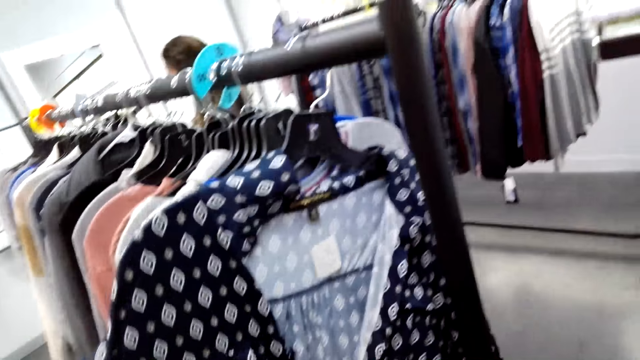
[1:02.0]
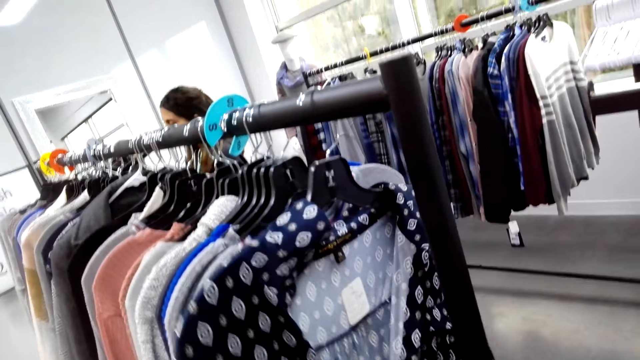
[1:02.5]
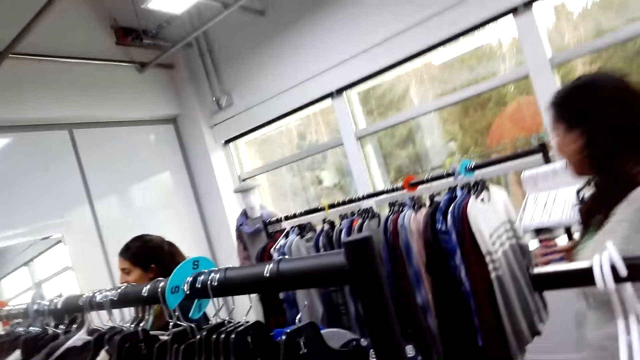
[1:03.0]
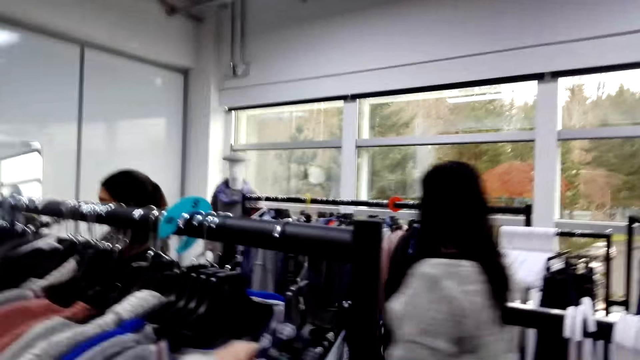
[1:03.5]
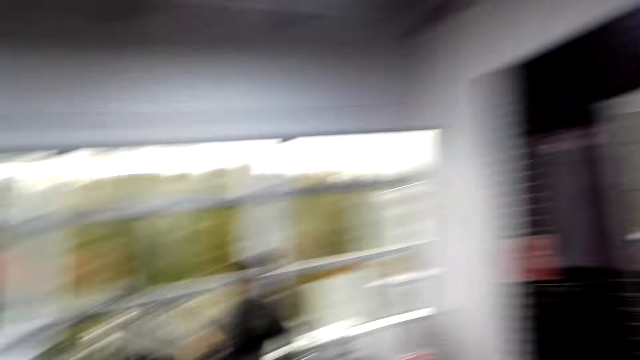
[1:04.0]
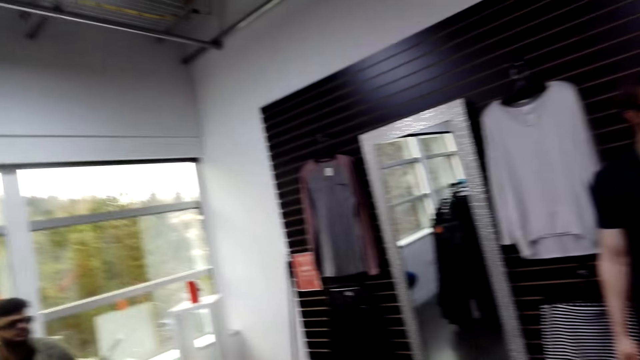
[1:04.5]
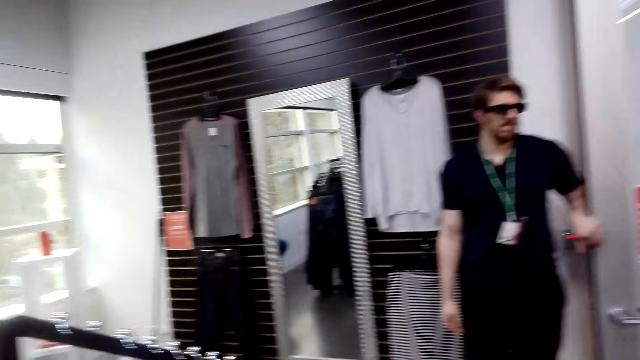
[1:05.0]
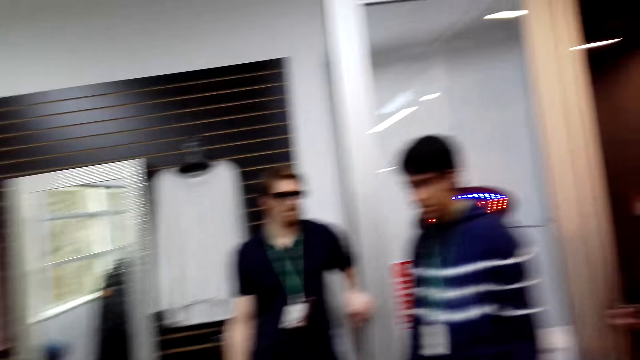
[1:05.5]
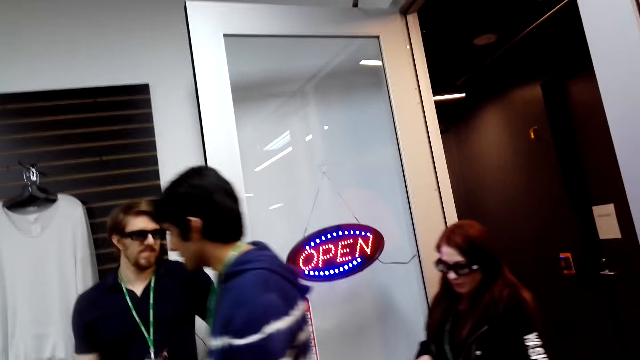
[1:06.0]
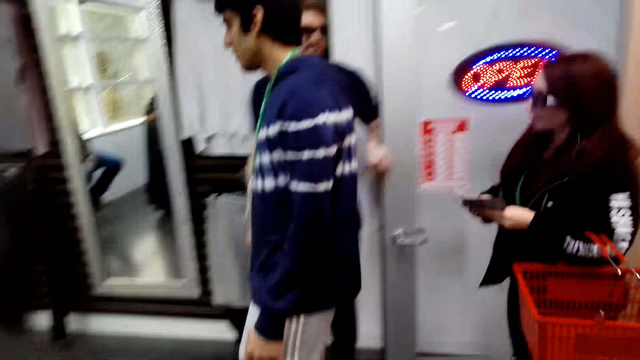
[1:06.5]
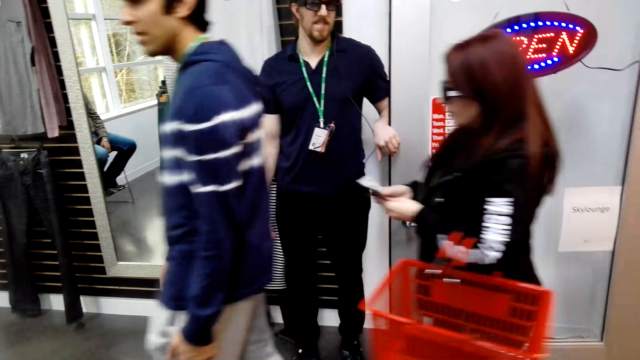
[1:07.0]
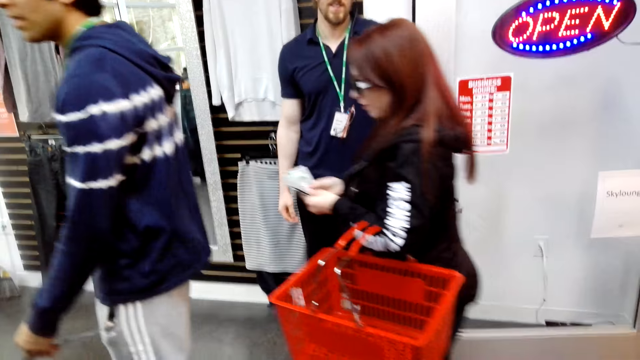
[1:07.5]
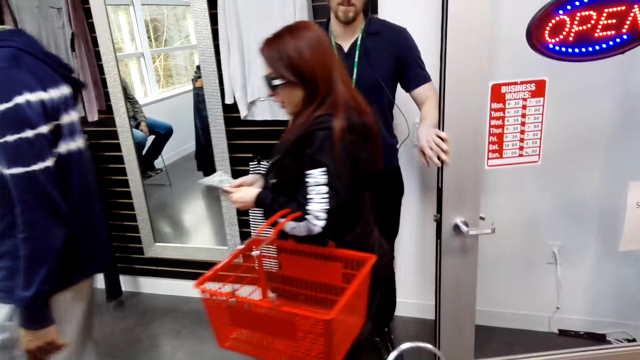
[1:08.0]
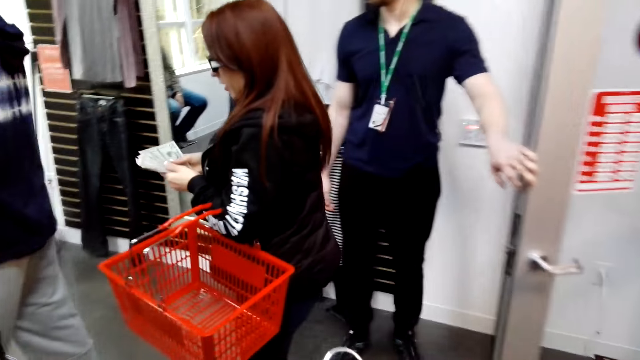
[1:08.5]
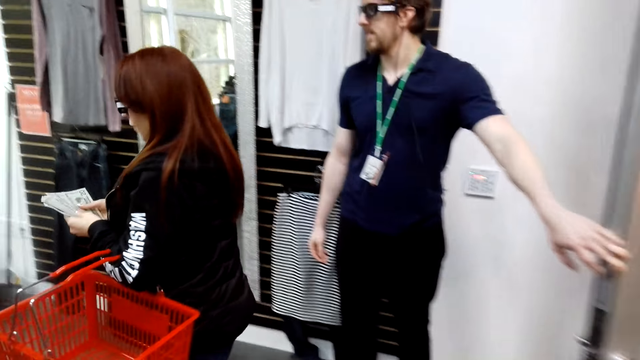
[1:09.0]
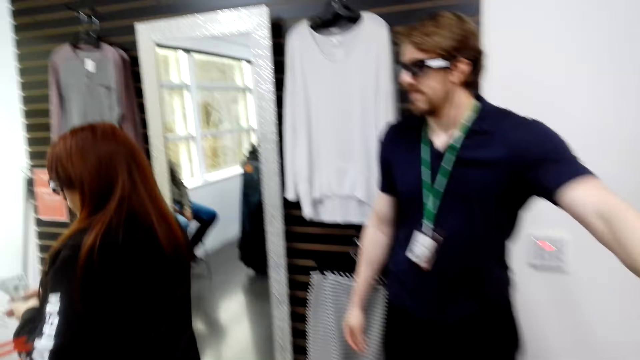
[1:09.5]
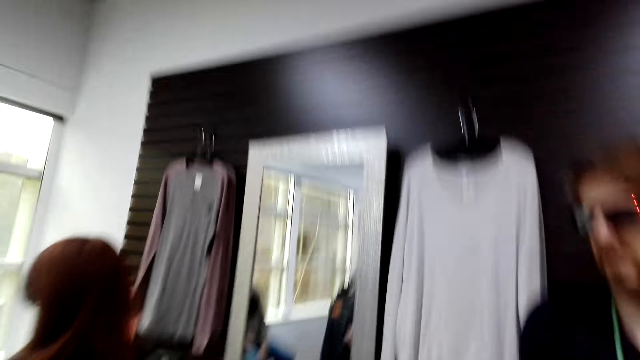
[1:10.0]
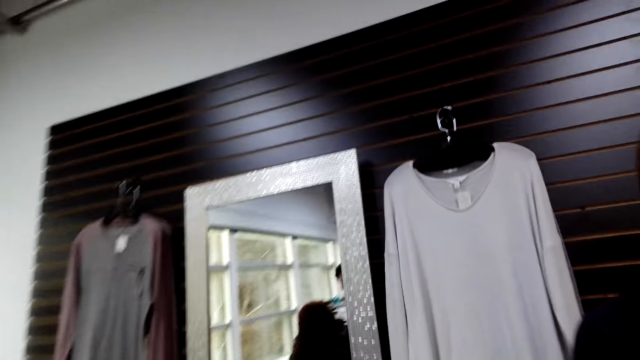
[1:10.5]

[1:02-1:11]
The camera wearer removes the blouse on the rack. They look around. A person and another person enter the shop. A third person holds the door.

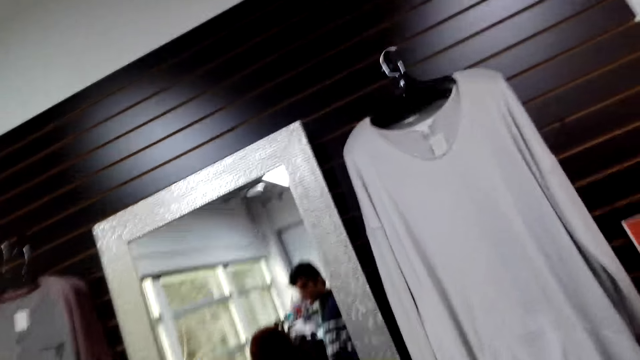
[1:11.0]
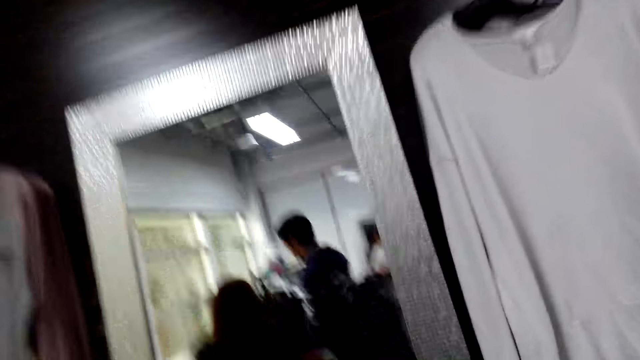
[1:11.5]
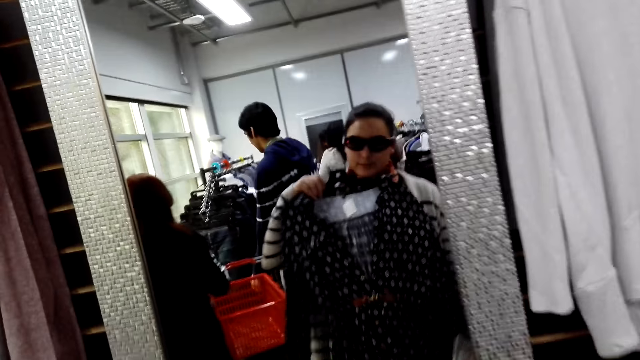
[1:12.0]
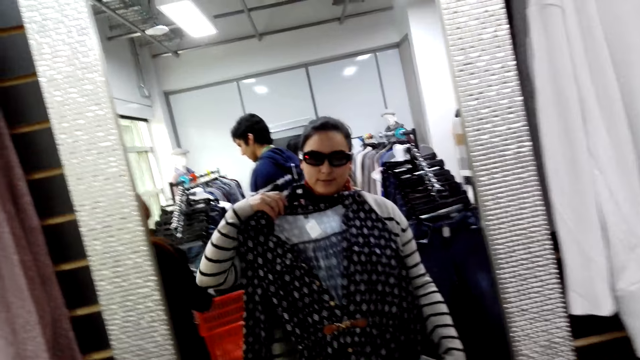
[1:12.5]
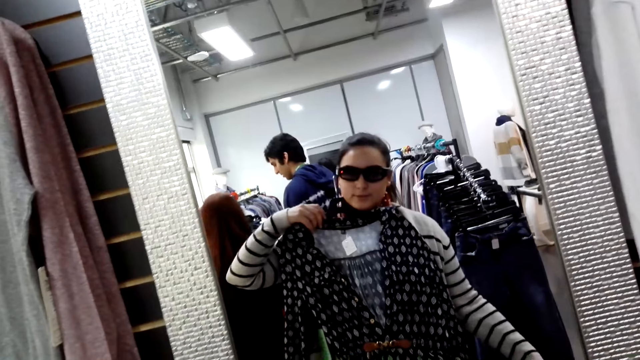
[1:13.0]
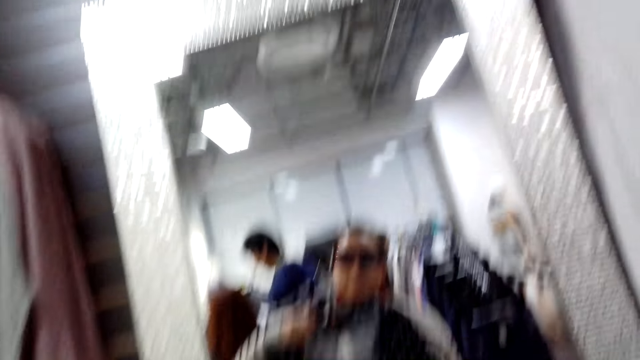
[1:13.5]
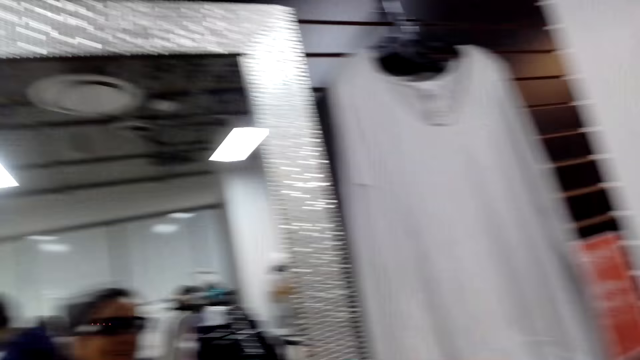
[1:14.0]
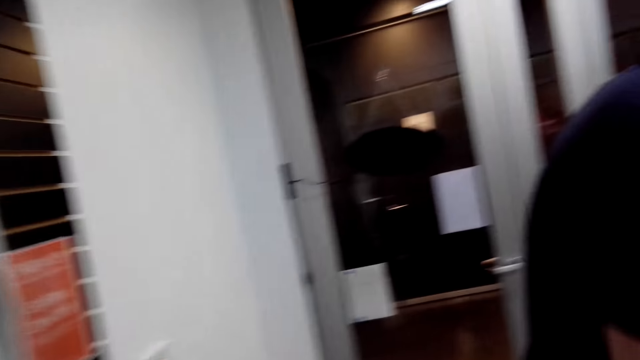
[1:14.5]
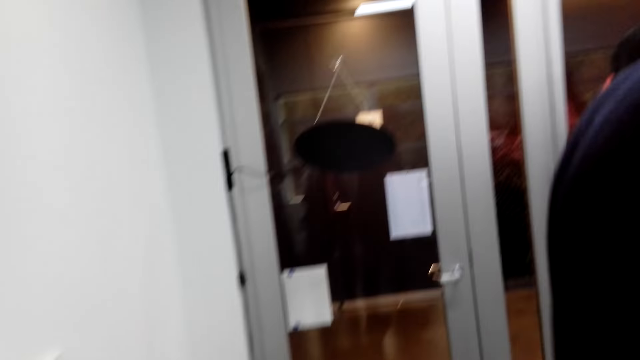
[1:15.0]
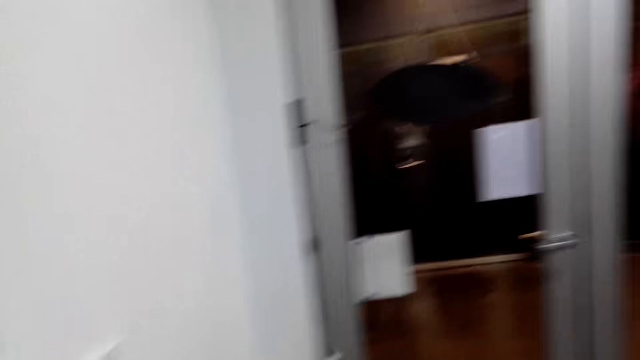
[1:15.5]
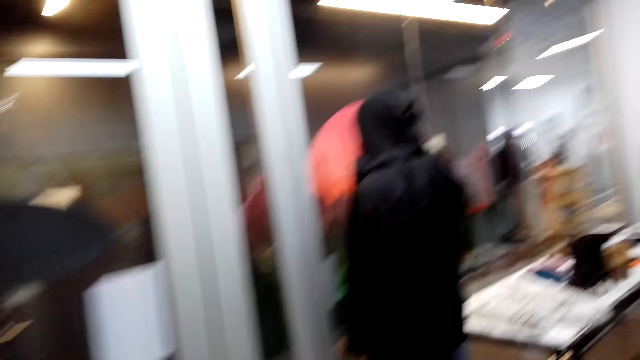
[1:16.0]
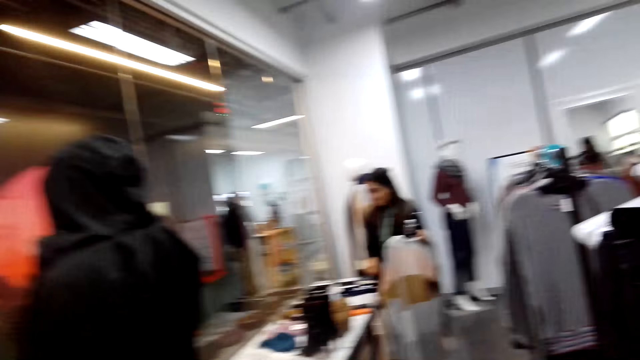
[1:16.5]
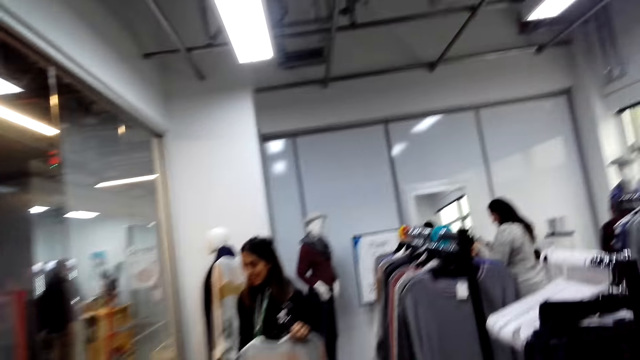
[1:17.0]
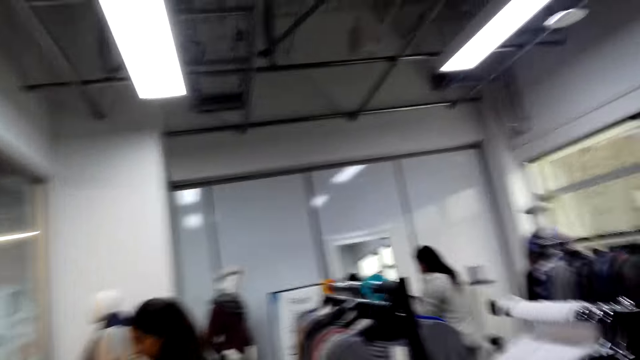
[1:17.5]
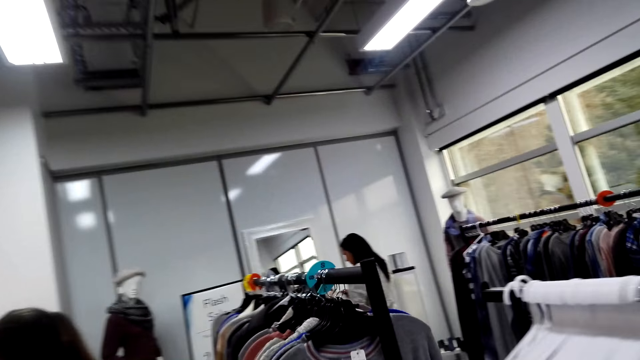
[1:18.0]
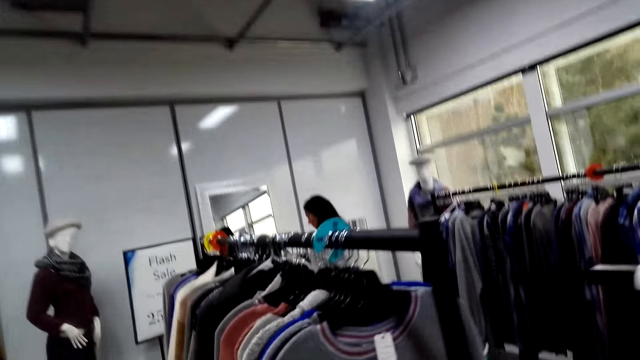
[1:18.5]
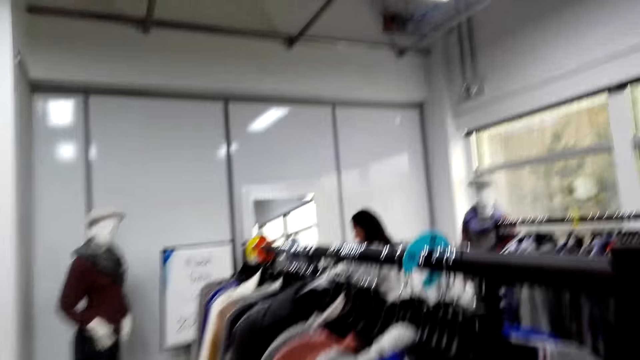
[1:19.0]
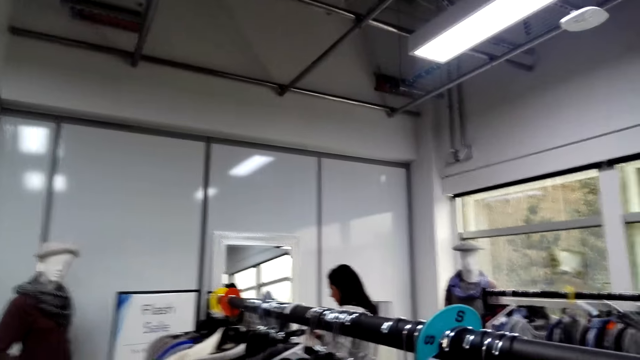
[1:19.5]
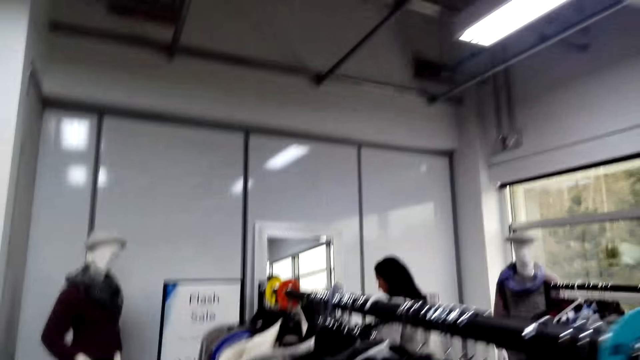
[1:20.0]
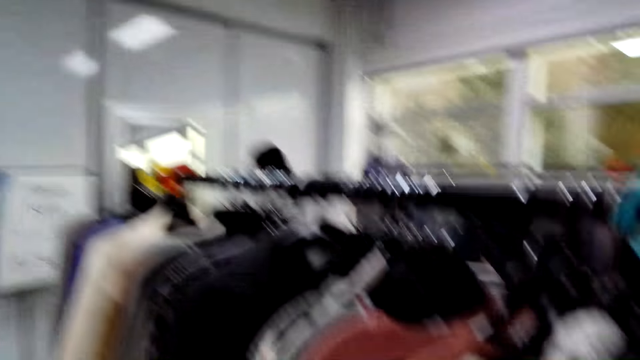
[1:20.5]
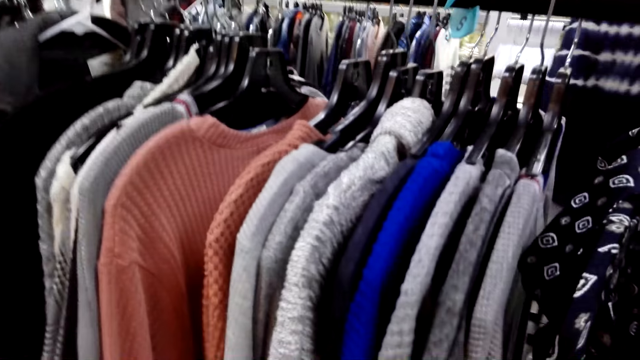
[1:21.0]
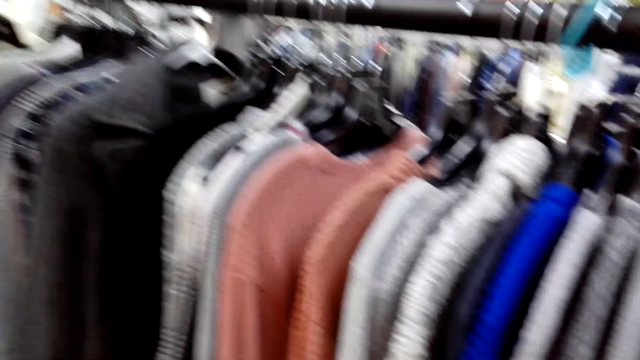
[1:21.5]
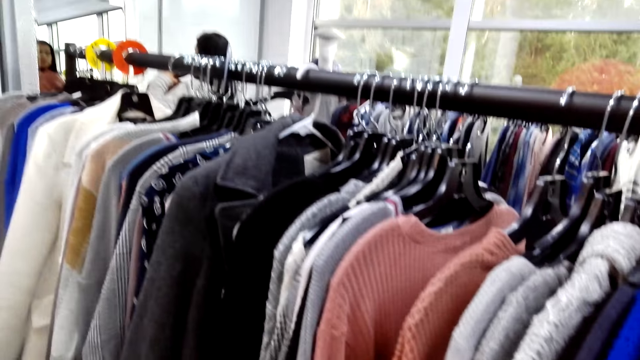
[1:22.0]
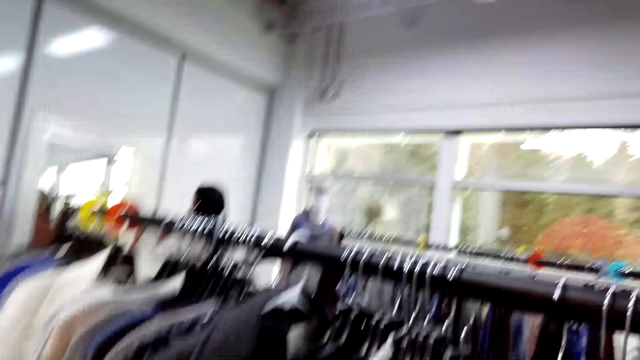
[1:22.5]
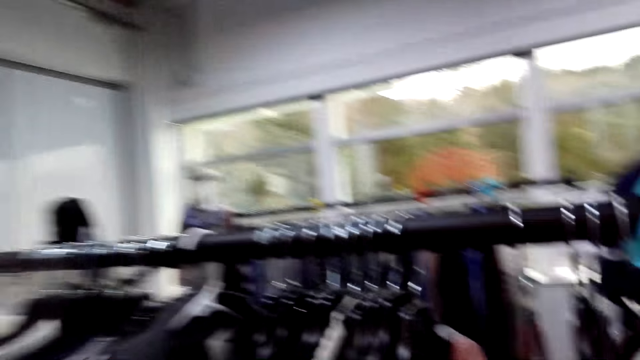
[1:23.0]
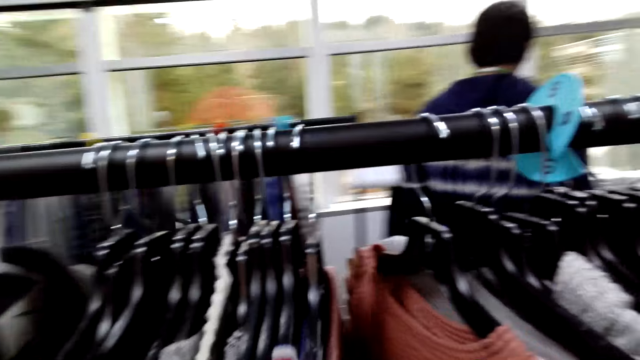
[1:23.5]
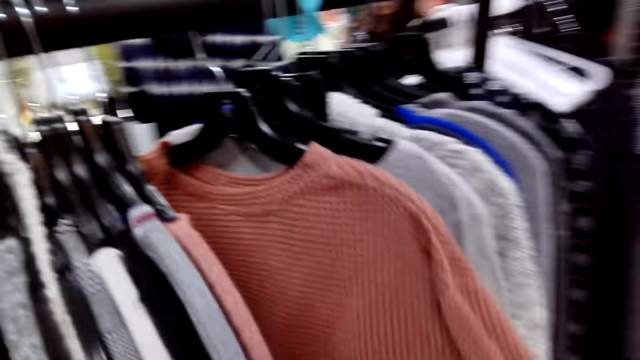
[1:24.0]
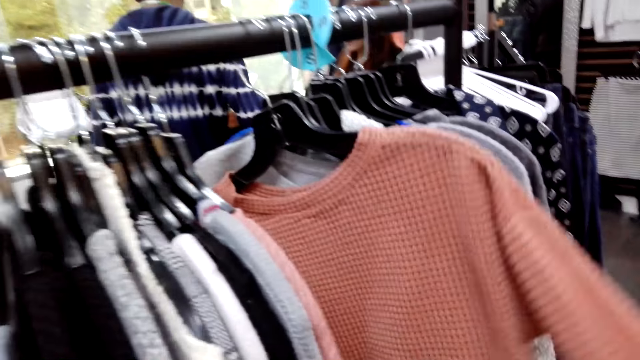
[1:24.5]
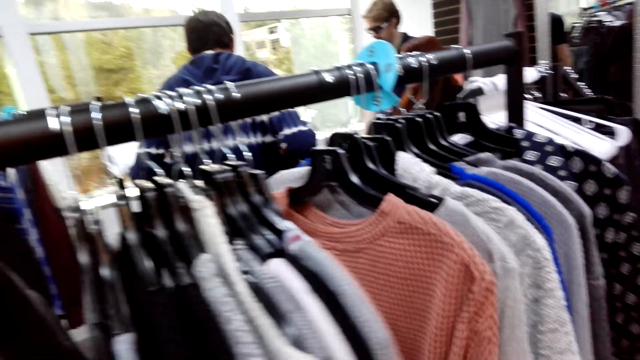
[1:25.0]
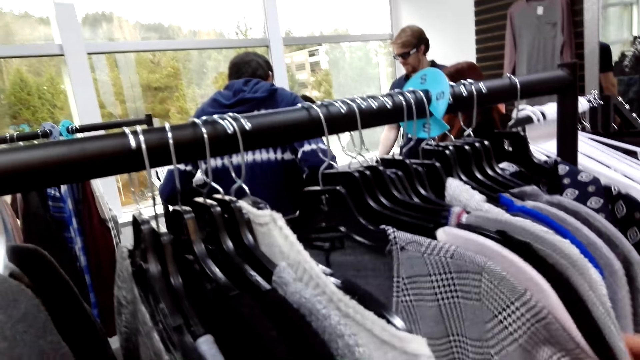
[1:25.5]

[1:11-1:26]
The camera wearer stands beside the mirror with a shirt. She looks at herself in the mirror. She moves around. She walks in the shop. She hangs the blouse. She checks out the clothes on the rack. She stands beside the shirts on display.
